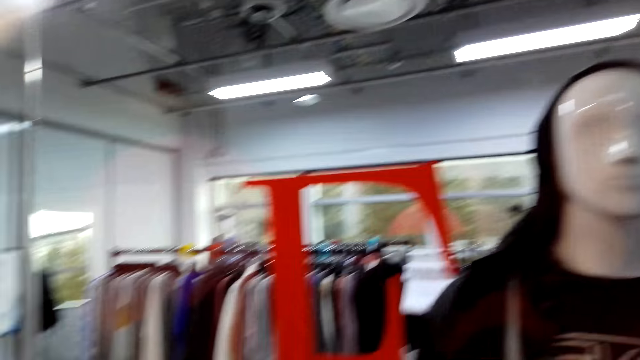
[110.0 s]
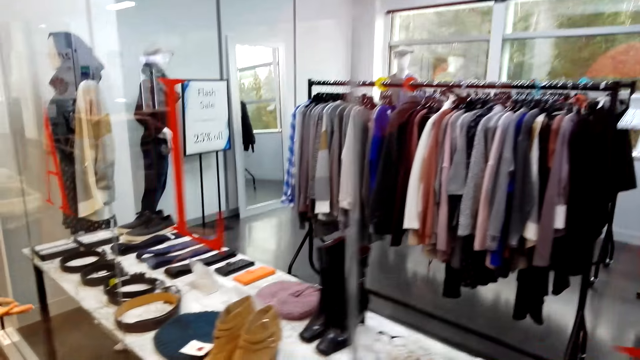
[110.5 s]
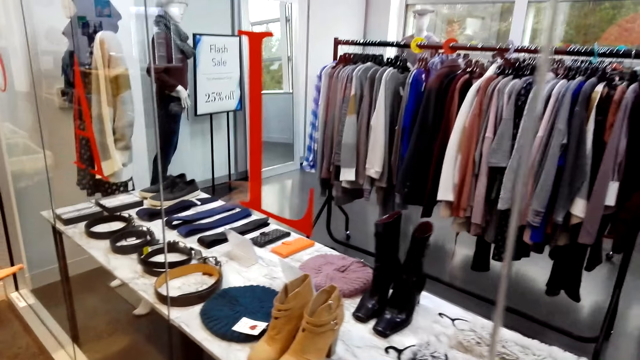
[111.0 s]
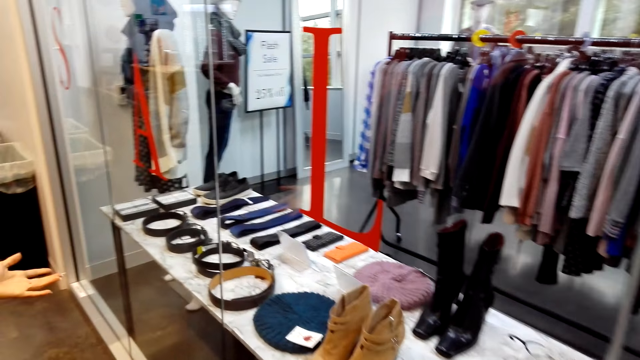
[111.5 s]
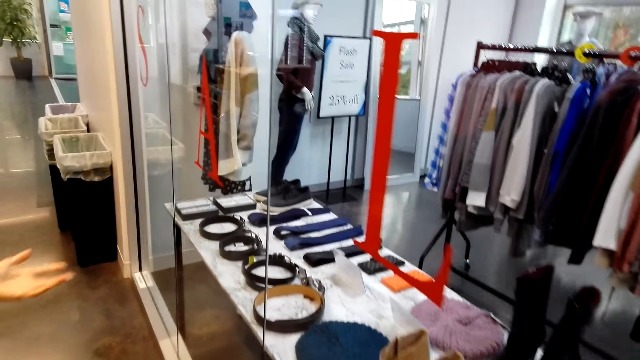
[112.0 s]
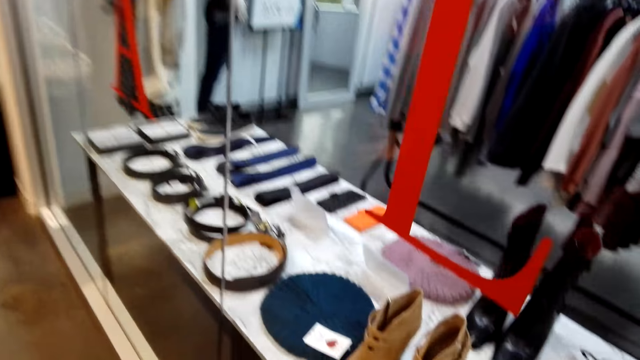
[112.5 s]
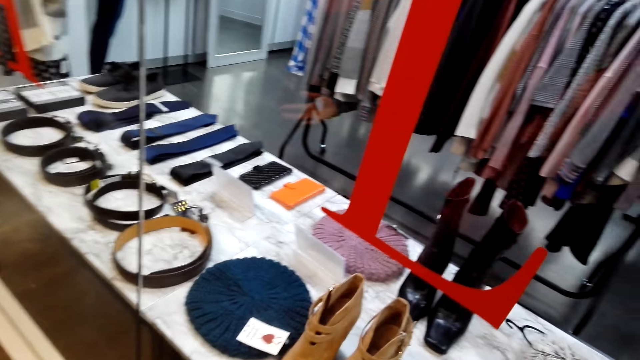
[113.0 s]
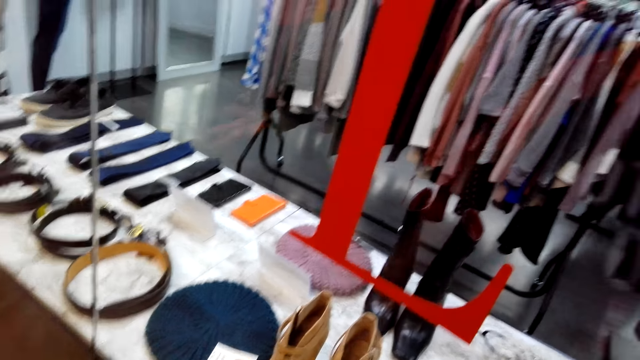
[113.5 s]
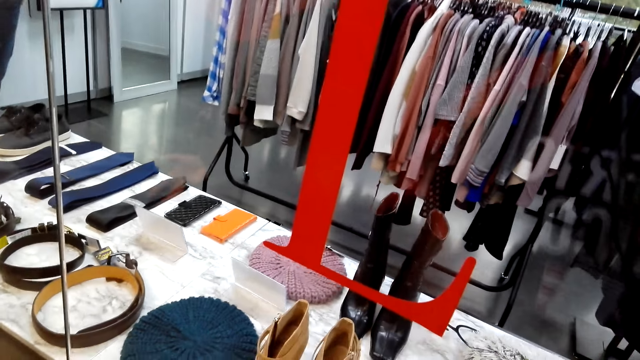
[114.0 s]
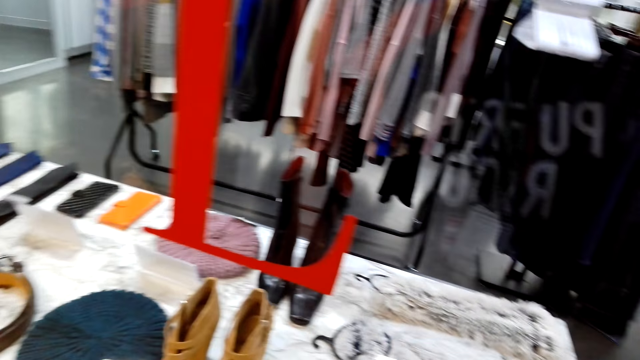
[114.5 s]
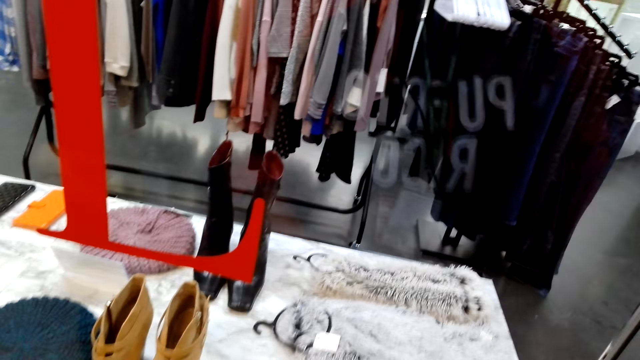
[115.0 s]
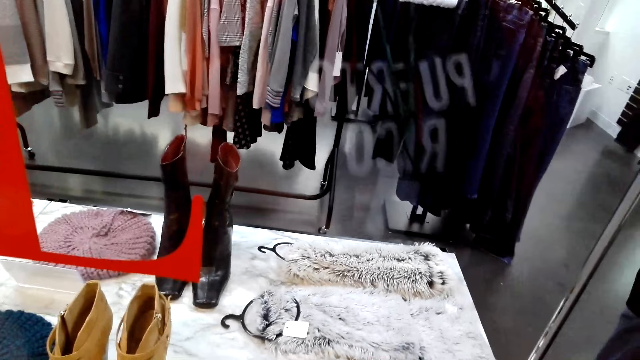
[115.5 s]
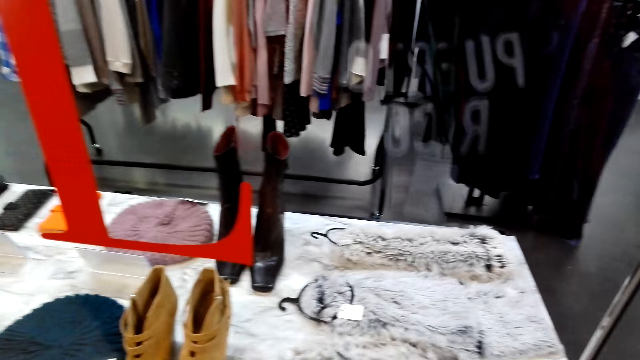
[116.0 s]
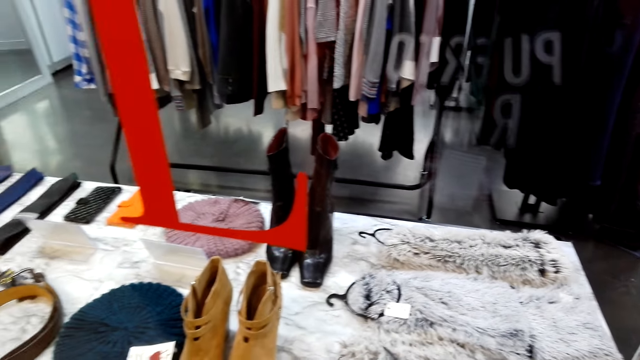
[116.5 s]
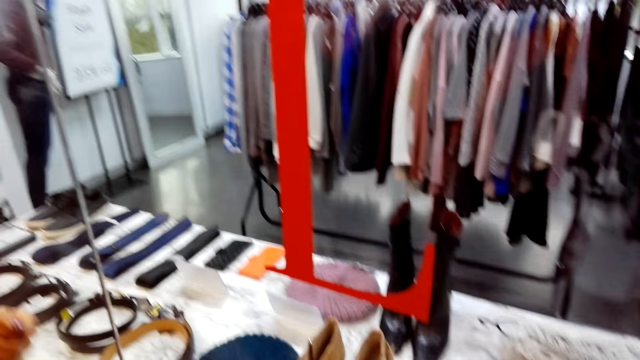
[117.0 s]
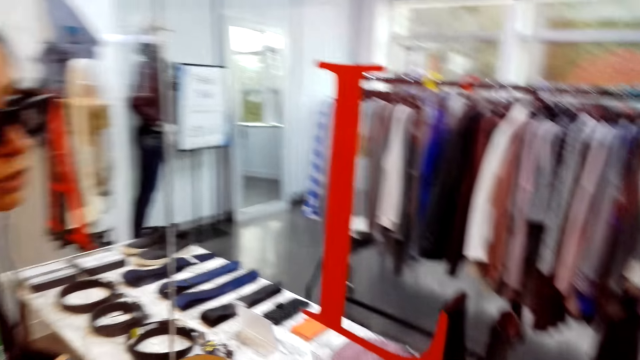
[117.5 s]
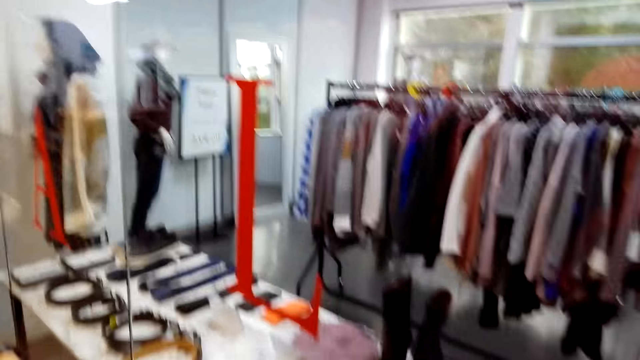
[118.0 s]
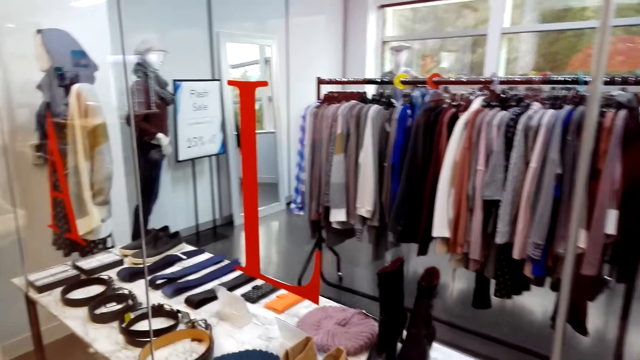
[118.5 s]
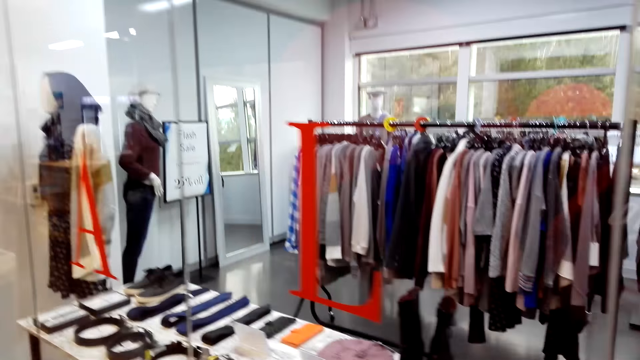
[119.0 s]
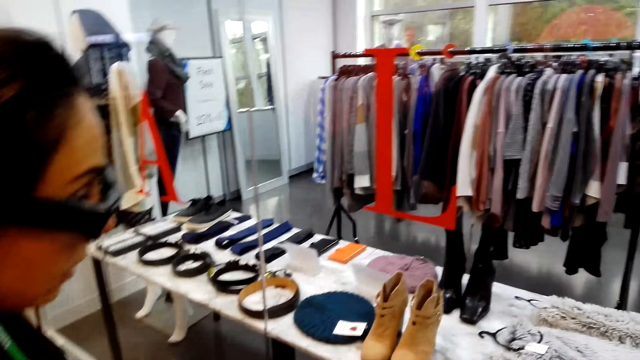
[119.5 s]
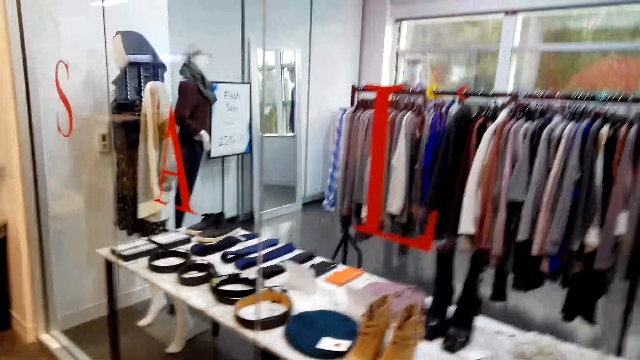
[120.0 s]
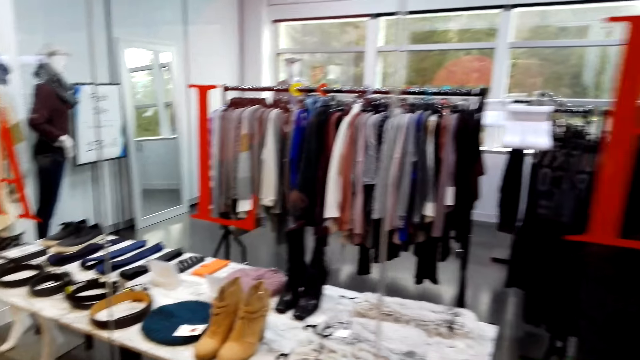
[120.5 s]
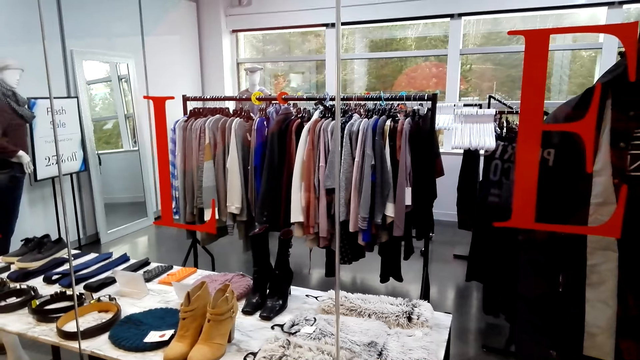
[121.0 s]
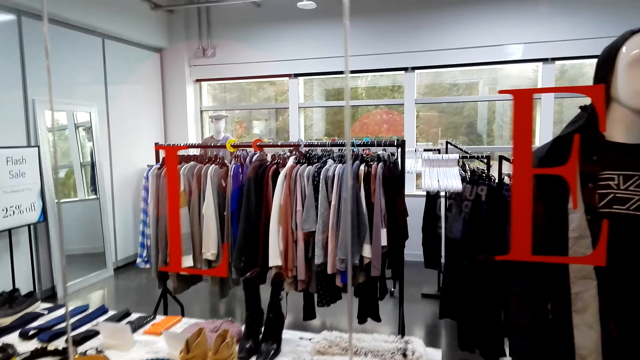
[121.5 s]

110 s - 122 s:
A lady moves a hand in the room. The camera wearer stands in the room. The lady stands in the room. The camera wearer looks at the lady.

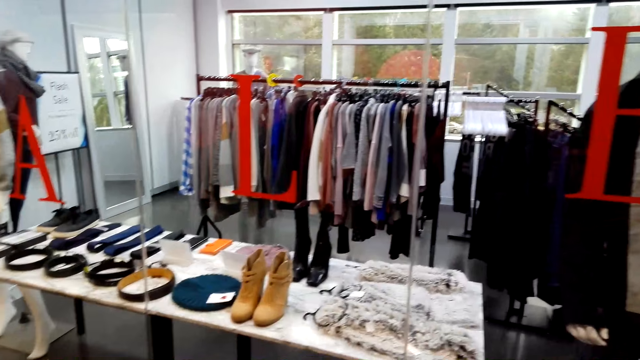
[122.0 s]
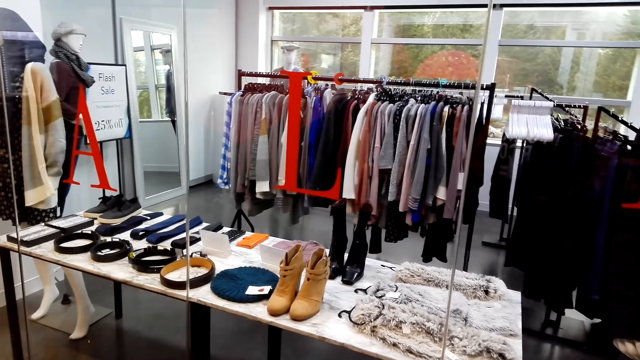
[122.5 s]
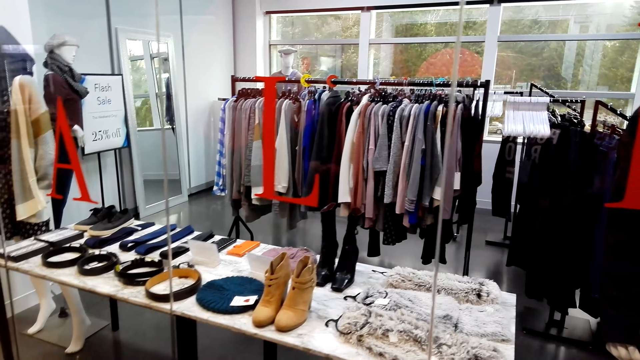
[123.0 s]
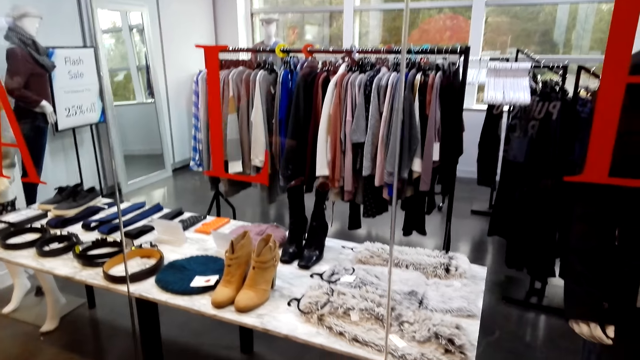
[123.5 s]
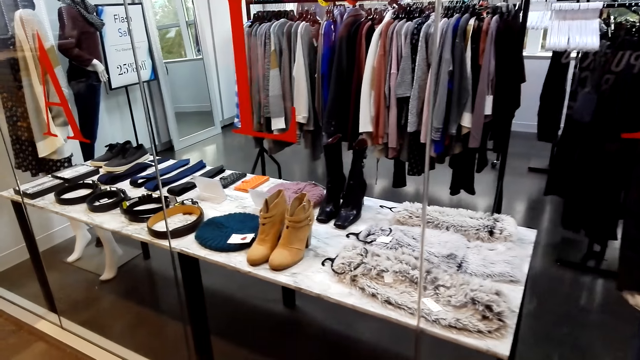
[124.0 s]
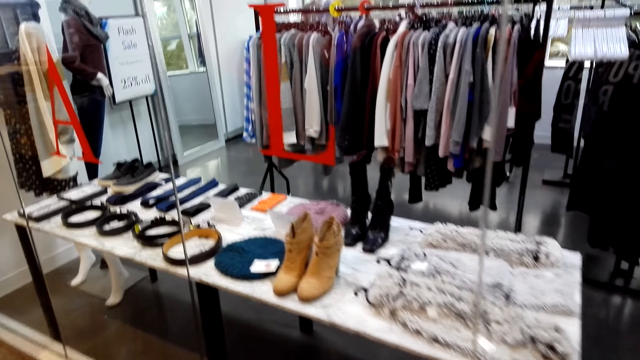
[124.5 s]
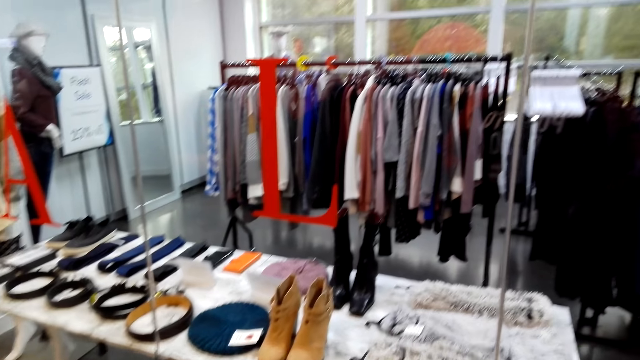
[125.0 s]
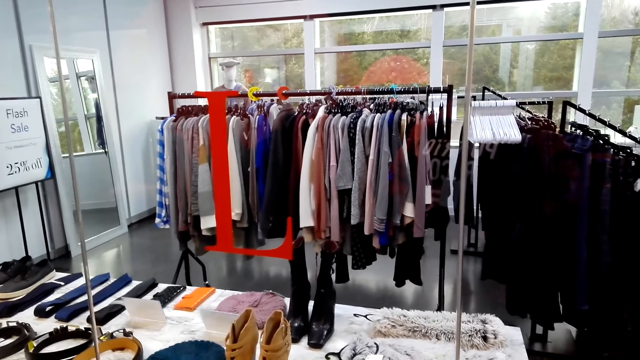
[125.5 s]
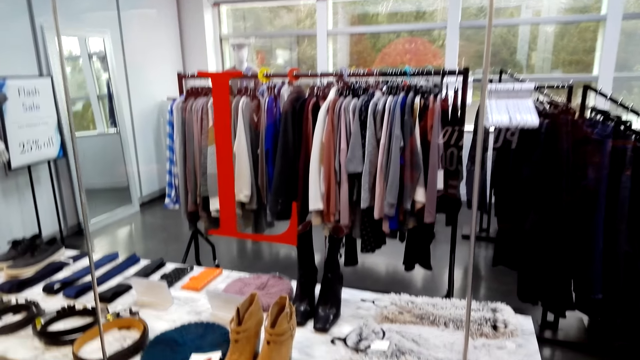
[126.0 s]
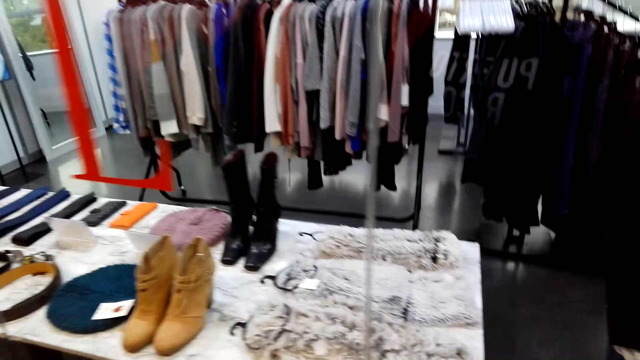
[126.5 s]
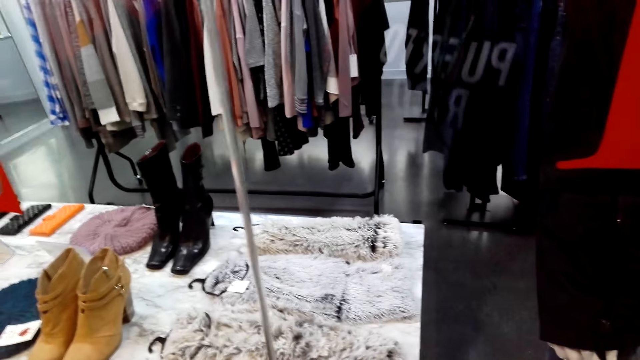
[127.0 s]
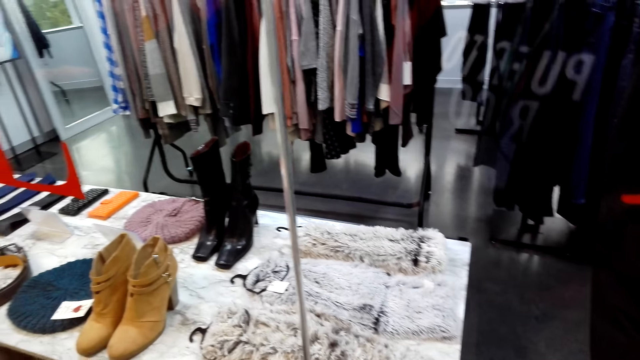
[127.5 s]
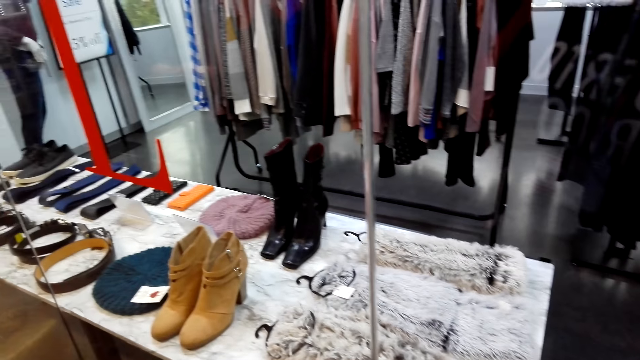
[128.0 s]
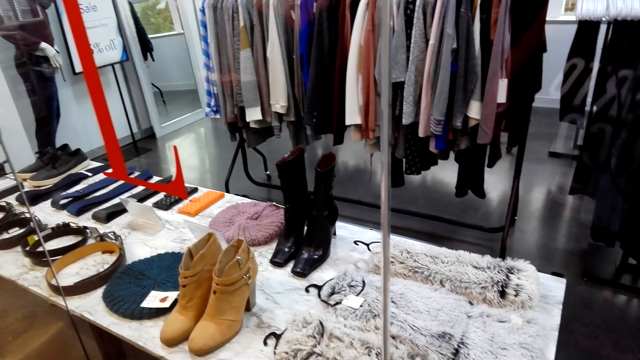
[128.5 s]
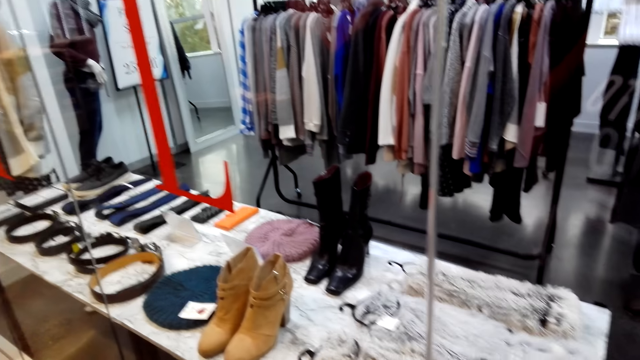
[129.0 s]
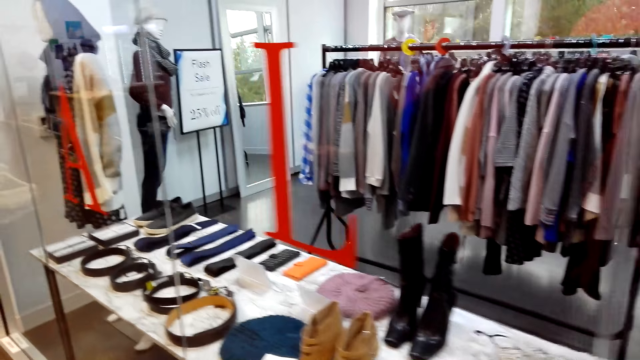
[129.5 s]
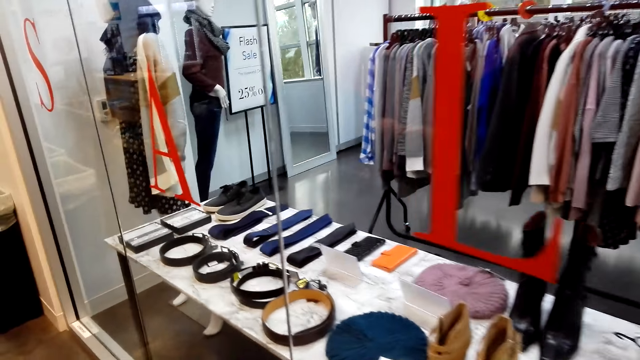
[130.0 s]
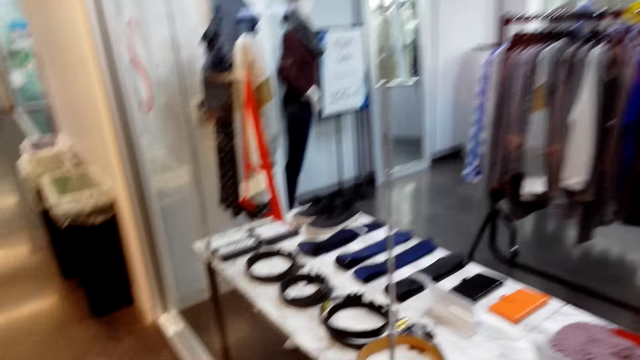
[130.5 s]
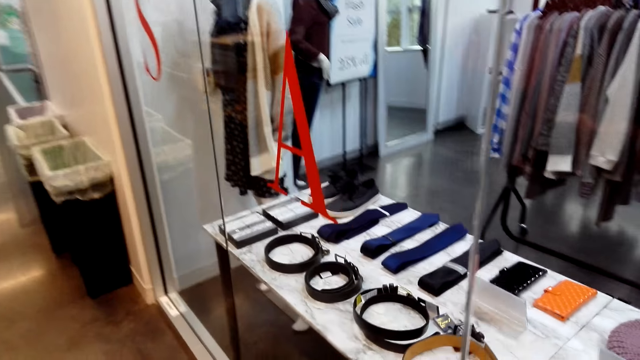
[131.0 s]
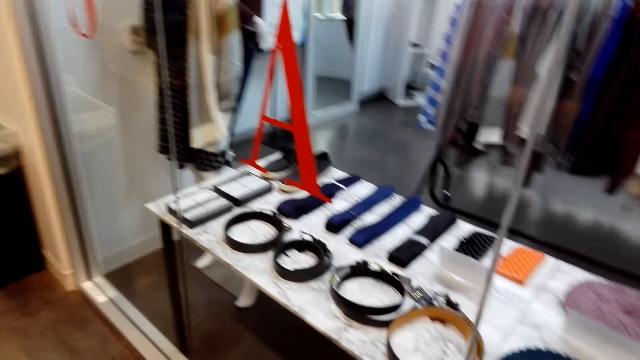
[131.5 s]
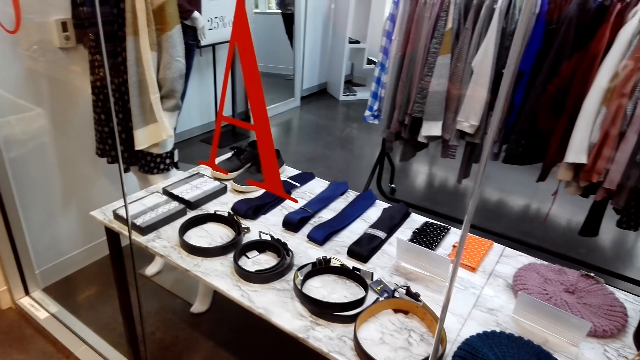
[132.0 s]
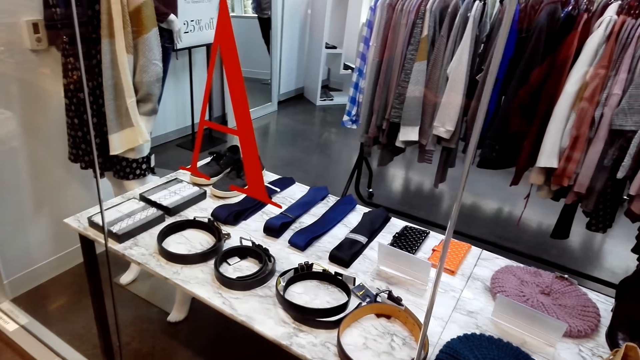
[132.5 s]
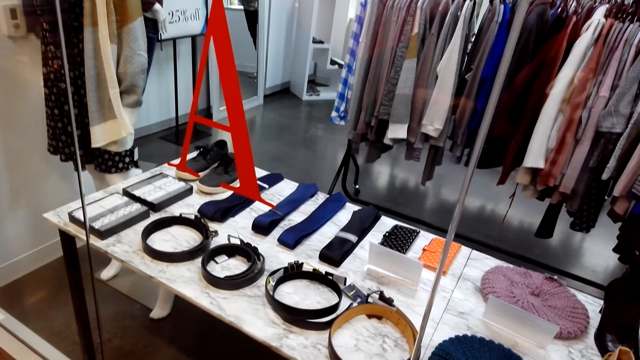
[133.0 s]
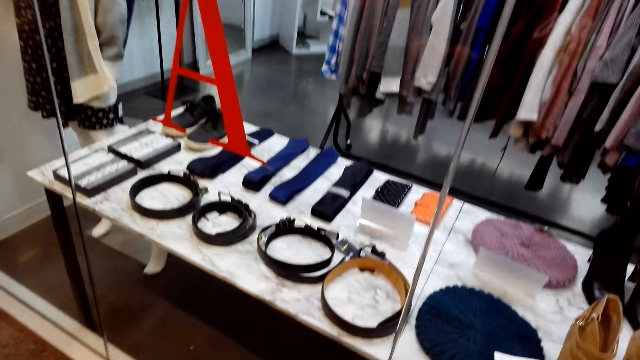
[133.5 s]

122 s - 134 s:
The camera wearer stands in the room.
